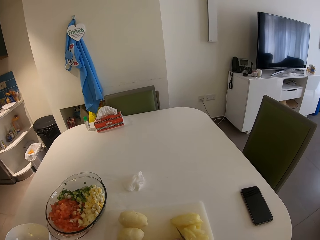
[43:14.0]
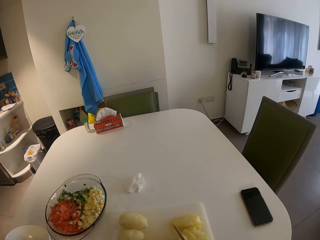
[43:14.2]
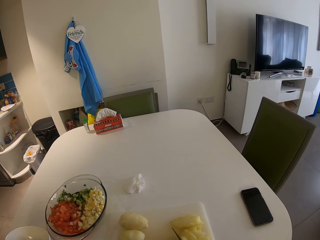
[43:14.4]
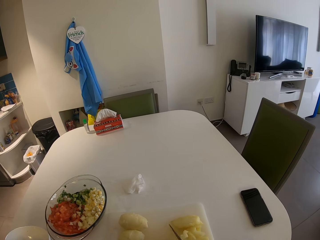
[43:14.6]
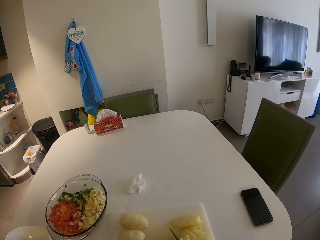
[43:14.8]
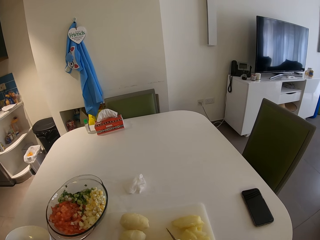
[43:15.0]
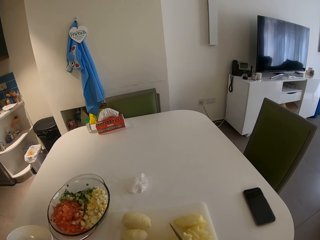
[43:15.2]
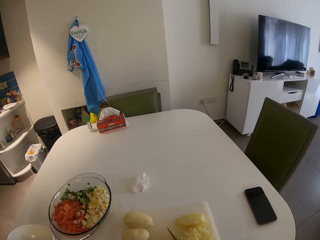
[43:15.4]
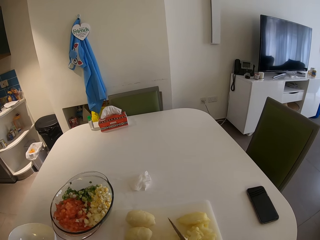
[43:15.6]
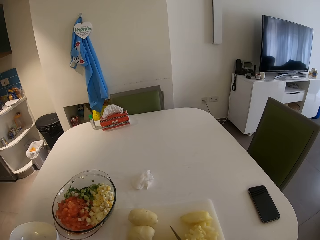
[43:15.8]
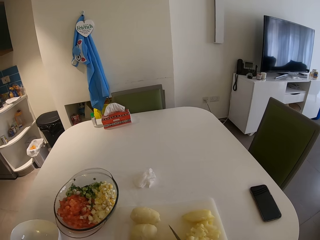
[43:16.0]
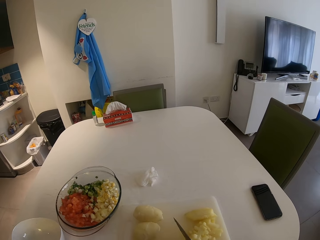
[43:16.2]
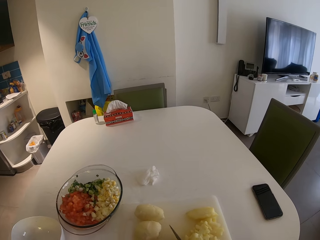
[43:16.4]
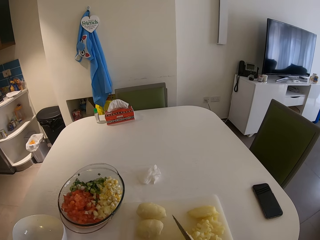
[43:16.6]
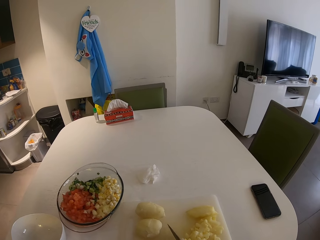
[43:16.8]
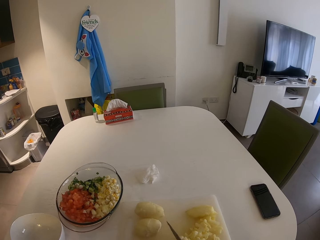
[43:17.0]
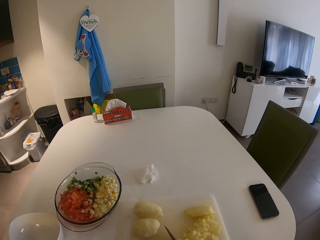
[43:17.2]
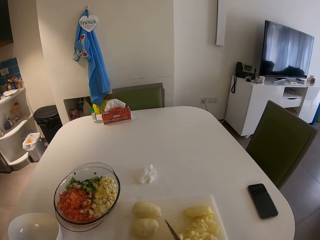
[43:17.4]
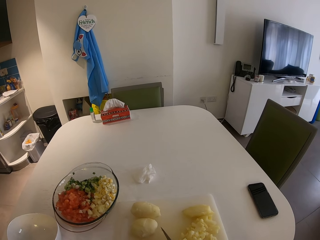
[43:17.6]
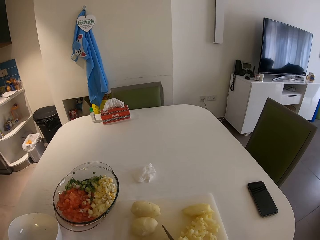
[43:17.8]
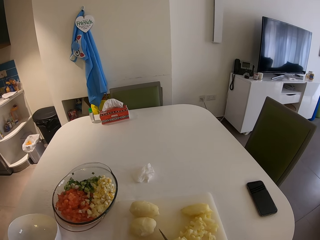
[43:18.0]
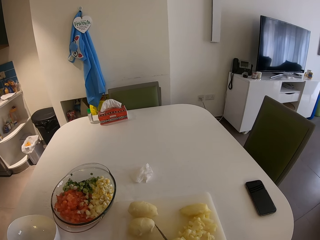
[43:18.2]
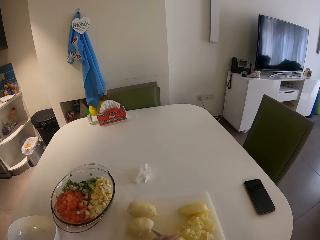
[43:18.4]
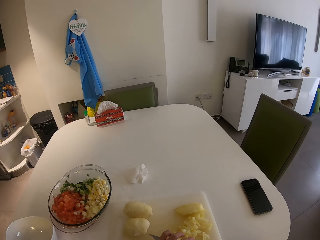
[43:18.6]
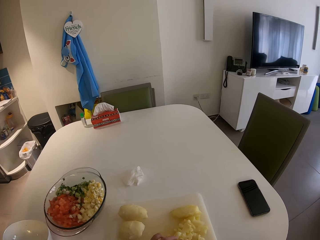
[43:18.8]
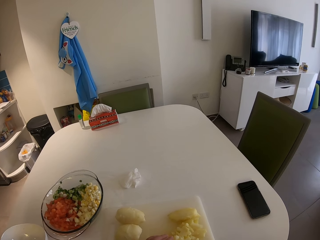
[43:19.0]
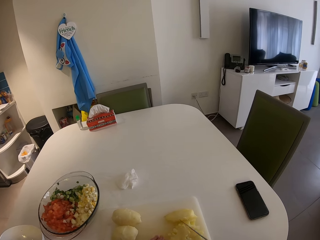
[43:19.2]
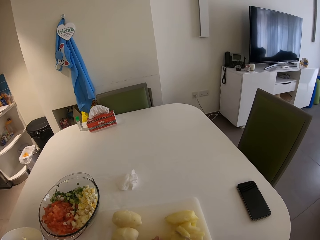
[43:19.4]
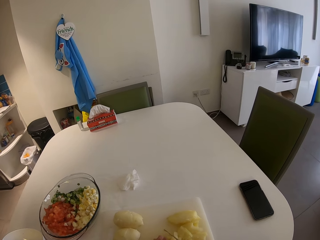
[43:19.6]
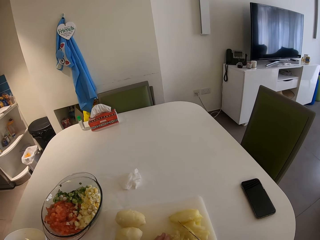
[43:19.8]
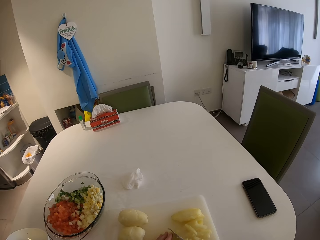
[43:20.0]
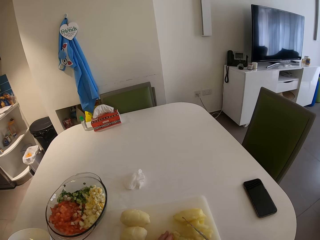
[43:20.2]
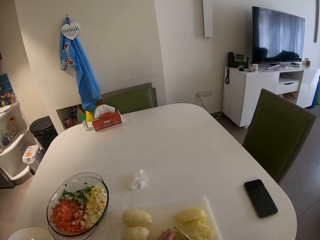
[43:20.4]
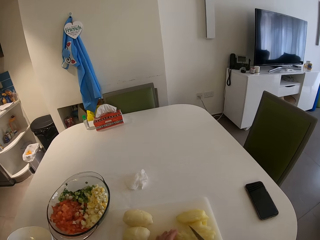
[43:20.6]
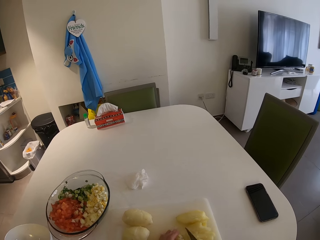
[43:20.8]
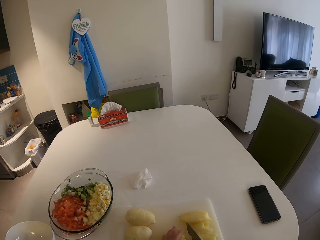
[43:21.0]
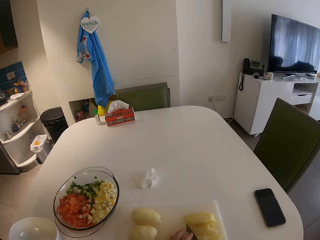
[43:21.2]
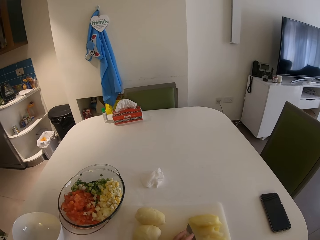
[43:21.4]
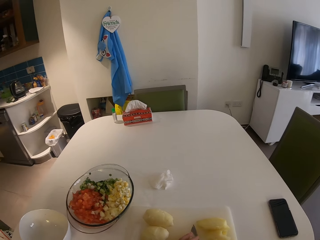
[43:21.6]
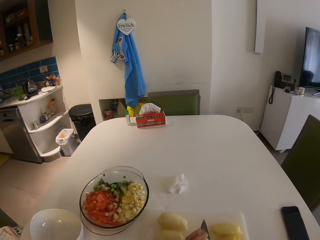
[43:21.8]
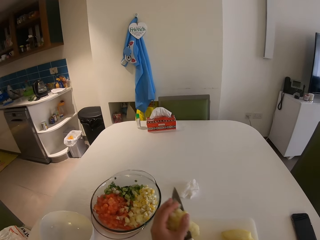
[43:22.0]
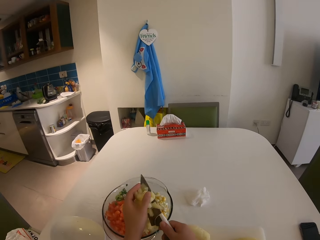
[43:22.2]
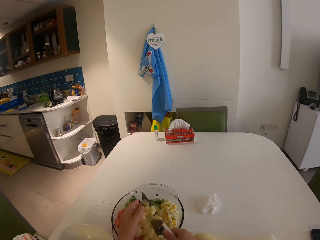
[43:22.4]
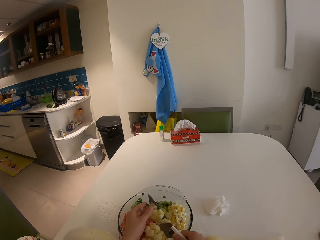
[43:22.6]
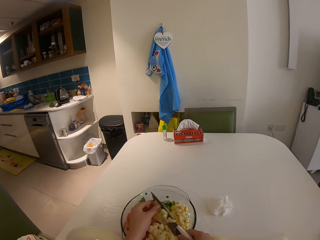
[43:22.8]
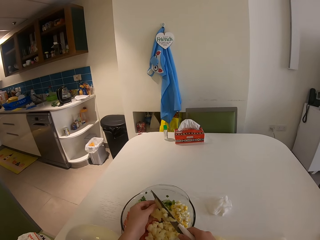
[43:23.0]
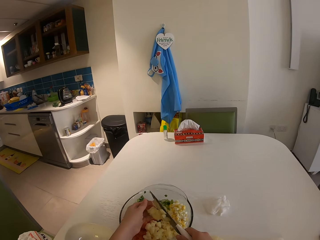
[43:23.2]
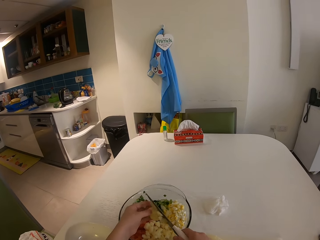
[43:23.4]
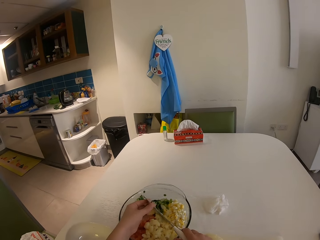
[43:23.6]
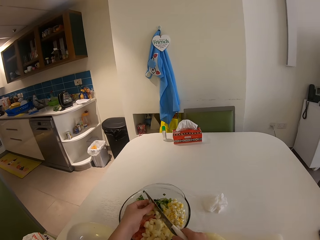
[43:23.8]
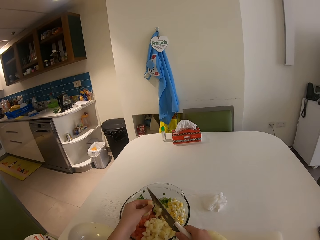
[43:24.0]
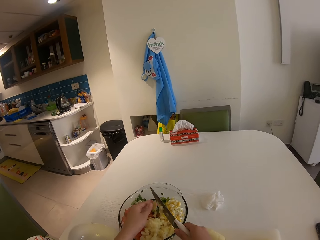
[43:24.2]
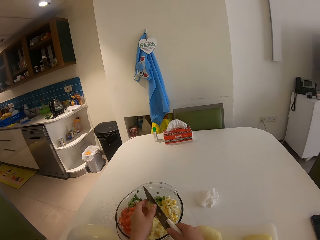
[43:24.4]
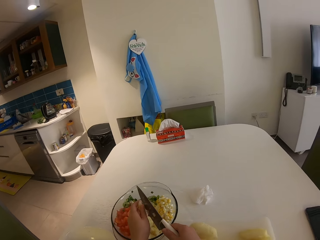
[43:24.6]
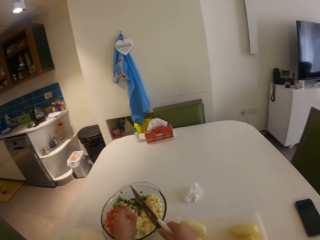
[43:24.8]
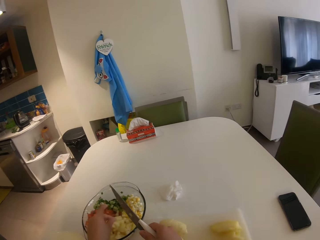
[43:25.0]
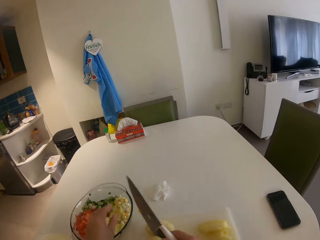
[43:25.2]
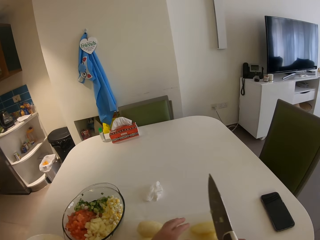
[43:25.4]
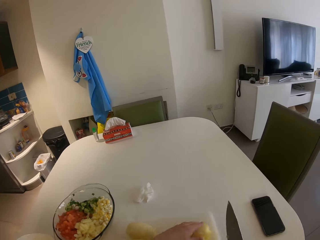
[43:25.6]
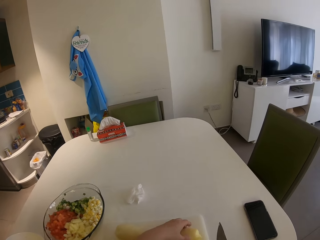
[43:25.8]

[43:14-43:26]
The camera wearer gathers potatoes together. She transfers the potatoes from the chopping board to the glass bowl with her left hand and the knife in her right hand.

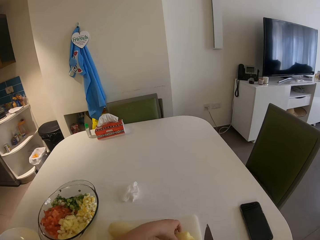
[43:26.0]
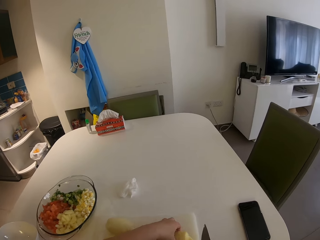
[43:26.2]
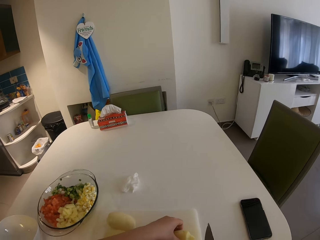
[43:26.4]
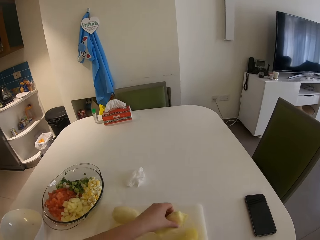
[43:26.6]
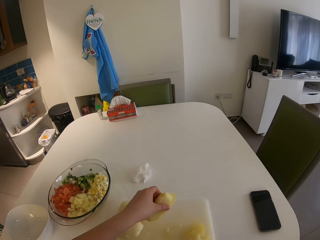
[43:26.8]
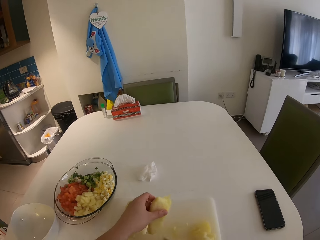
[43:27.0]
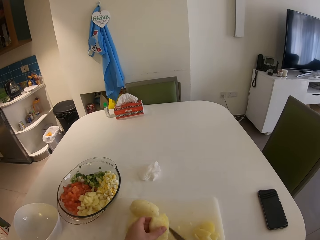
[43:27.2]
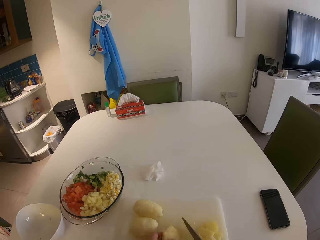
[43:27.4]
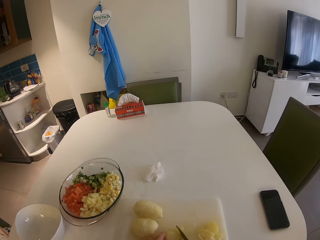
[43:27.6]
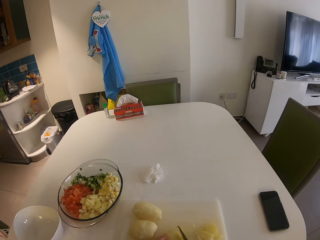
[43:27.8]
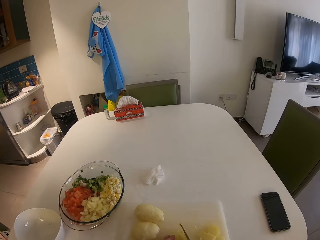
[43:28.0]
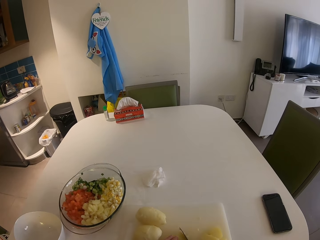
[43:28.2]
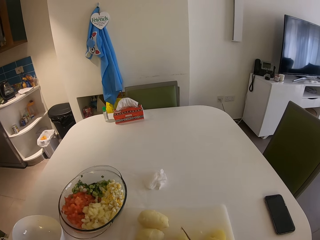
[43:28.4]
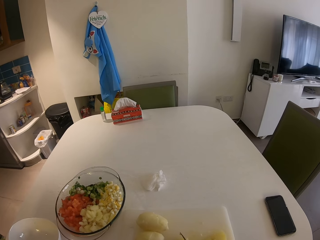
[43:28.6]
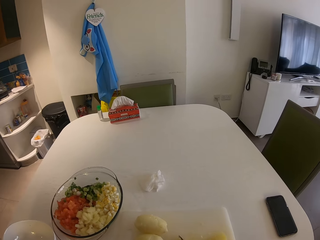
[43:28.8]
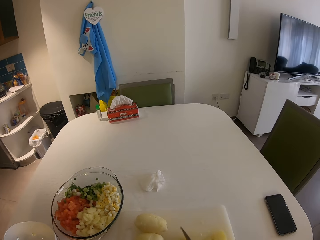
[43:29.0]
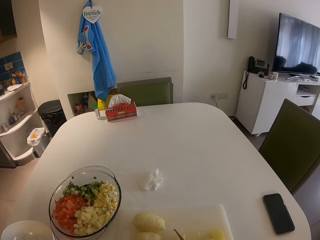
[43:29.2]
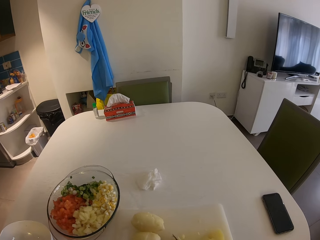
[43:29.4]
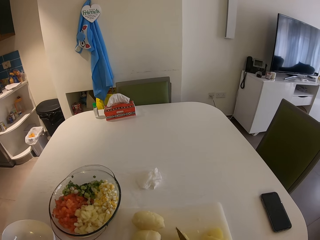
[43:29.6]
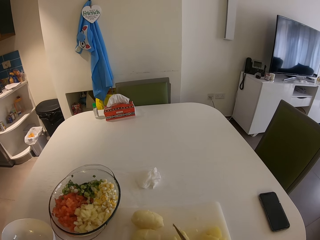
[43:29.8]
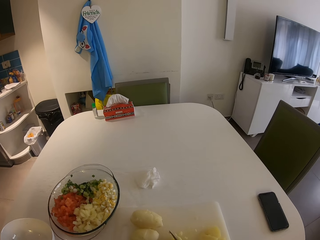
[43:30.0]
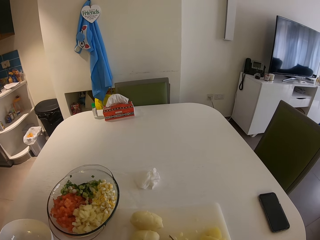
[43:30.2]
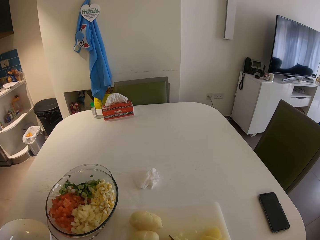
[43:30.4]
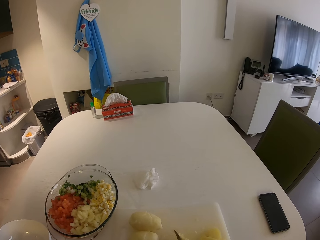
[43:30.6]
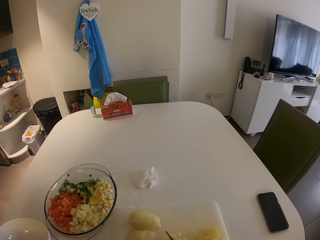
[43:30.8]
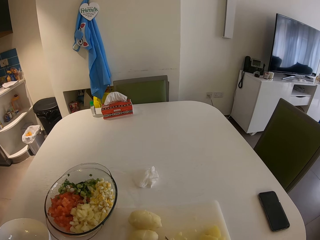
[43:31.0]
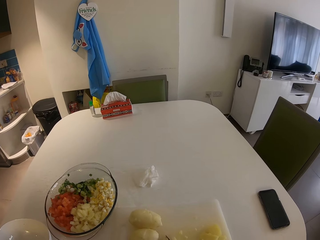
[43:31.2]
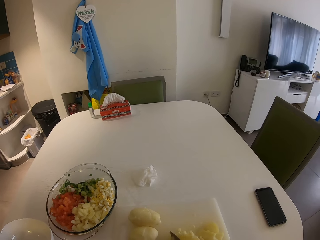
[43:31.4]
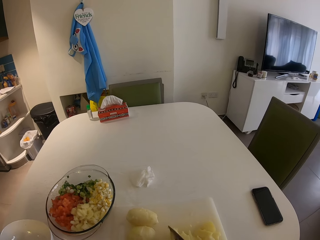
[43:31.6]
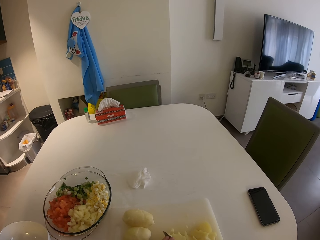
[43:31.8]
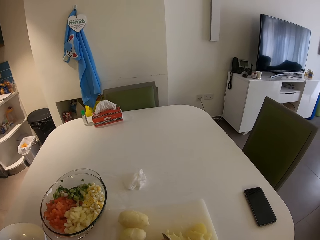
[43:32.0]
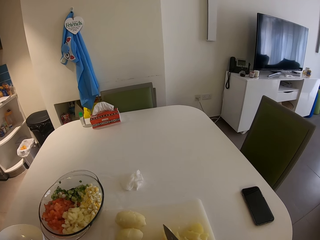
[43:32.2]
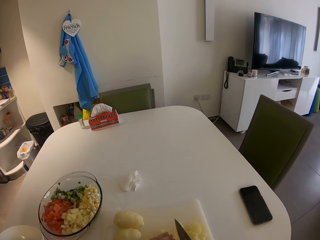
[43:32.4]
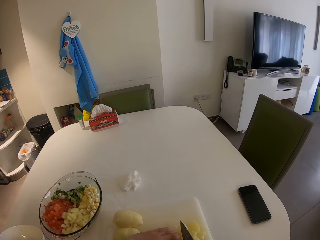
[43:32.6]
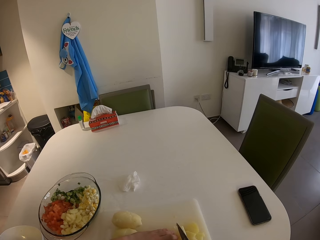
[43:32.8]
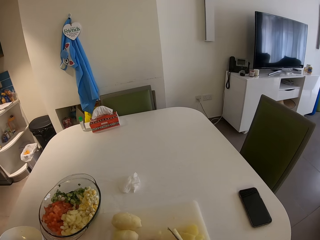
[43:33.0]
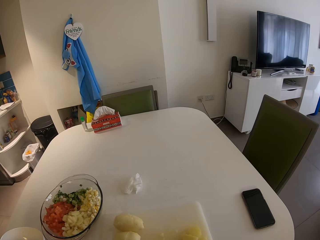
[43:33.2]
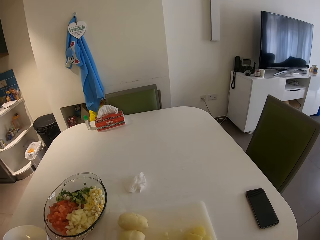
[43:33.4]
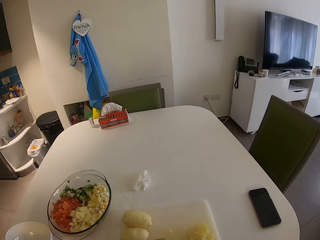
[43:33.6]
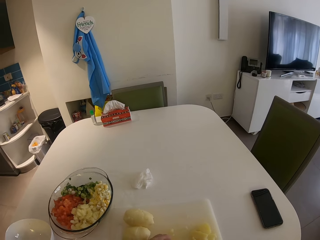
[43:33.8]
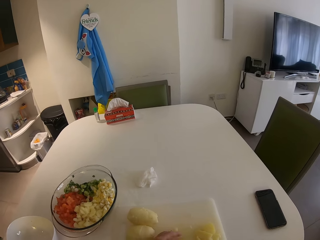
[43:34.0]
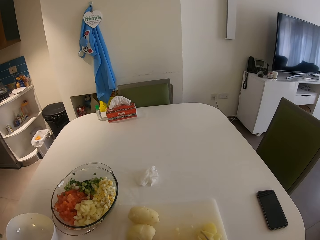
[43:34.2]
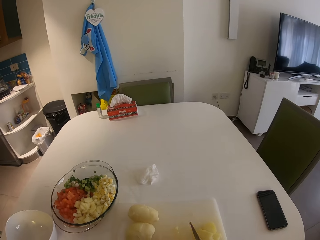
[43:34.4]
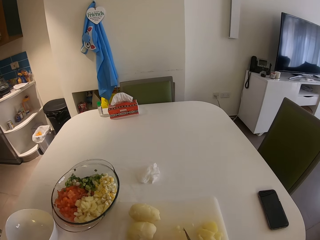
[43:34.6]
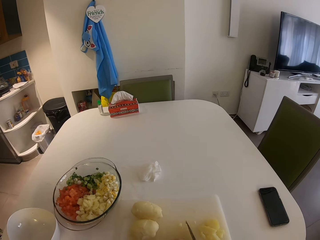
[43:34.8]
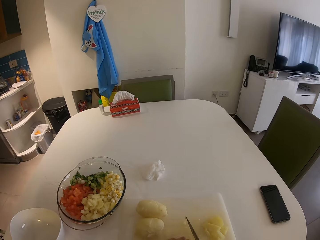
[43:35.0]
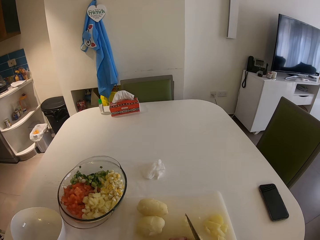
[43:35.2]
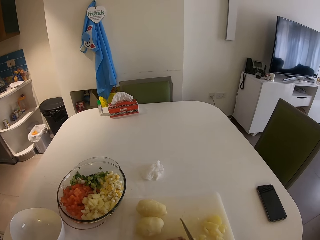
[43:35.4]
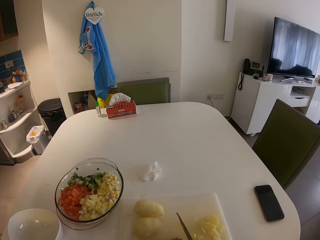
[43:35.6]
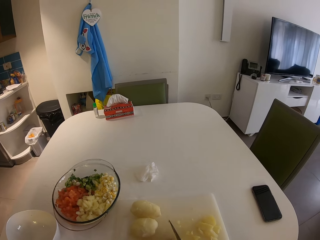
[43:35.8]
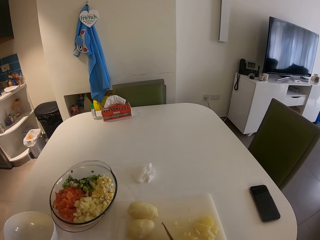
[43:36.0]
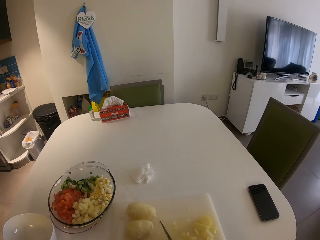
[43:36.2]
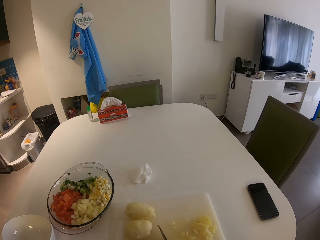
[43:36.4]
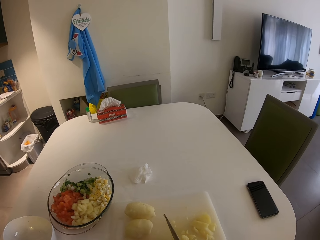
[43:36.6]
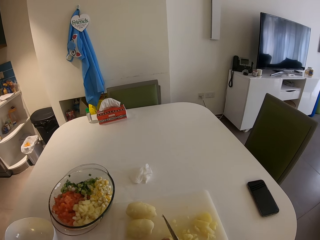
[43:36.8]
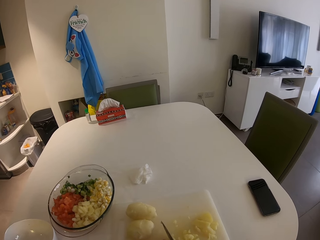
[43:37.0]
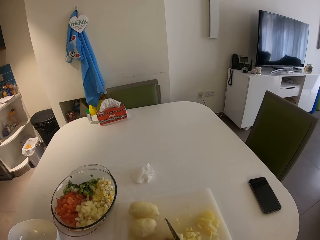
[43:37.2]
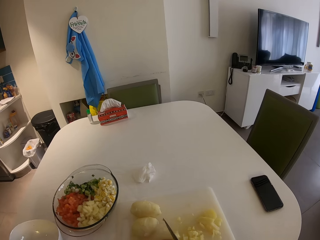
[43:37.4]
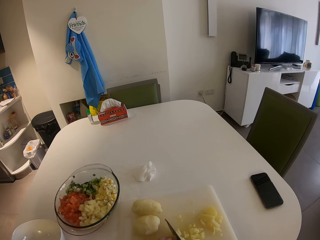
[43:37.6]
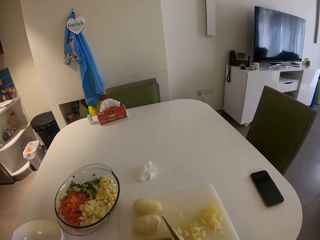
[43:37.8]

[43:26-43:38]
The camera wearer picks a piece of potato. She cuts the potato on the chopping board with a knife in her right hand.
